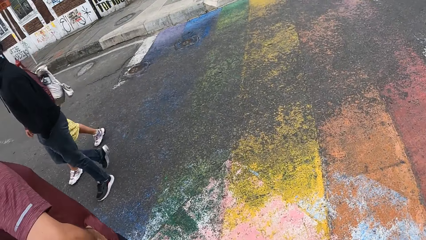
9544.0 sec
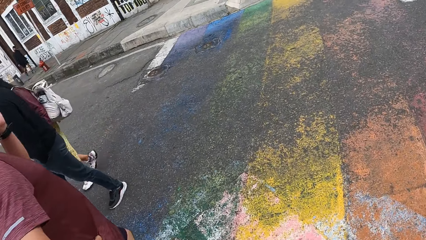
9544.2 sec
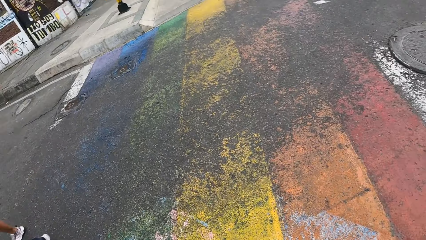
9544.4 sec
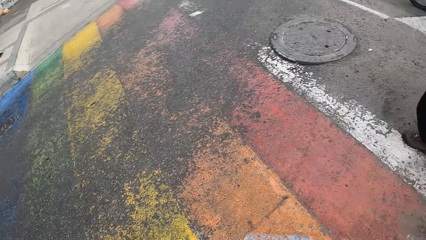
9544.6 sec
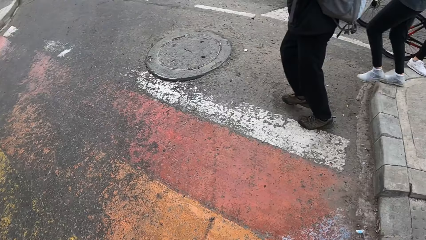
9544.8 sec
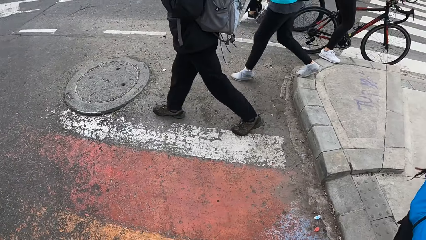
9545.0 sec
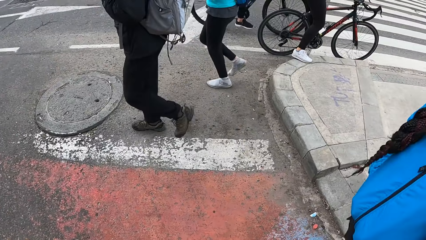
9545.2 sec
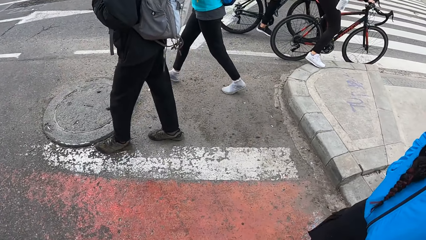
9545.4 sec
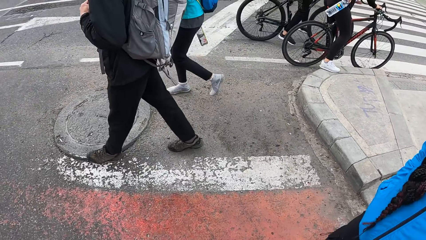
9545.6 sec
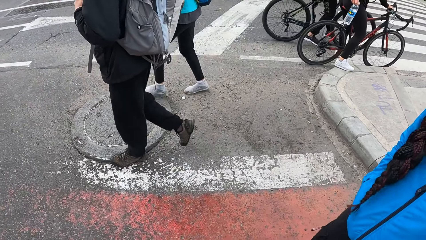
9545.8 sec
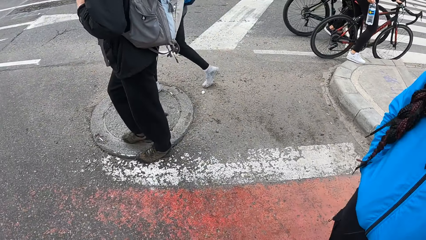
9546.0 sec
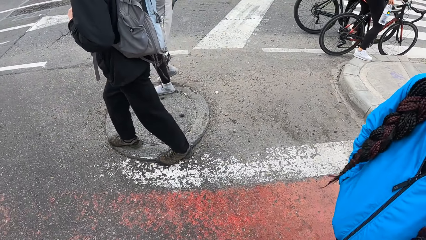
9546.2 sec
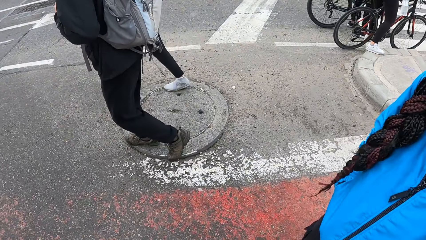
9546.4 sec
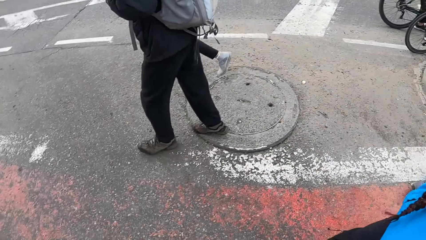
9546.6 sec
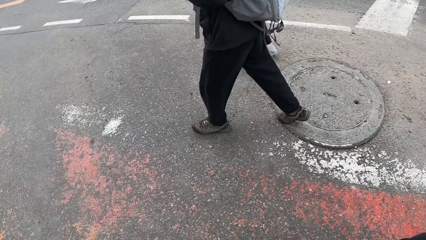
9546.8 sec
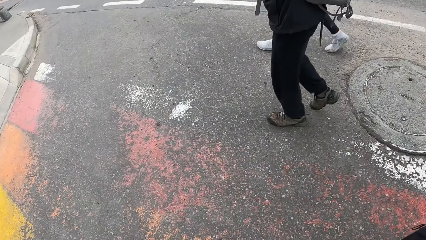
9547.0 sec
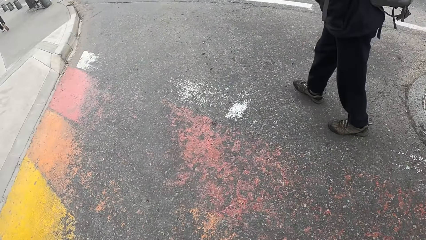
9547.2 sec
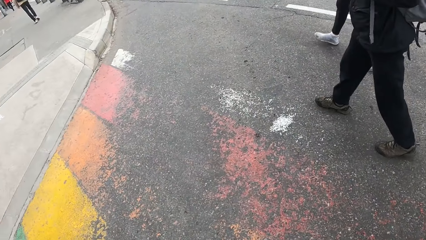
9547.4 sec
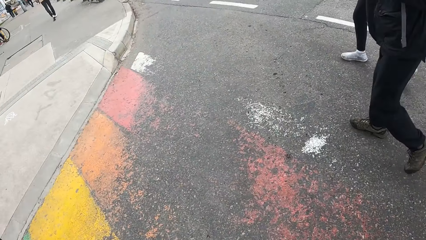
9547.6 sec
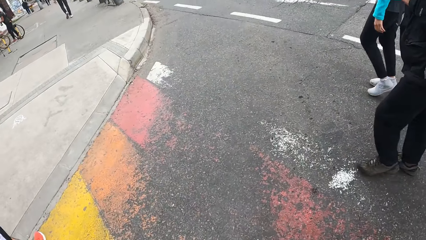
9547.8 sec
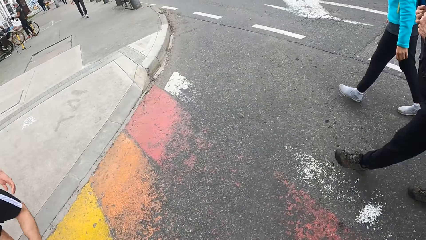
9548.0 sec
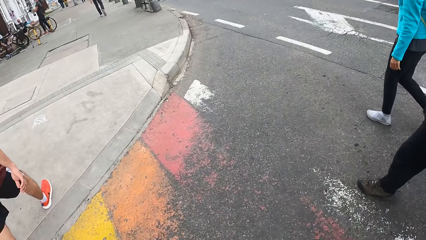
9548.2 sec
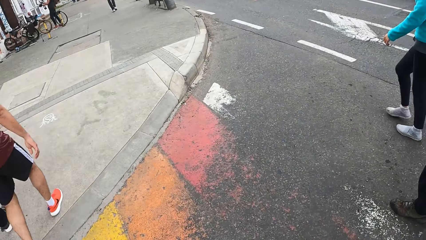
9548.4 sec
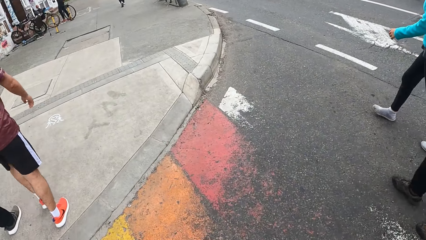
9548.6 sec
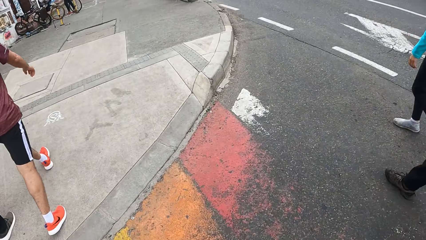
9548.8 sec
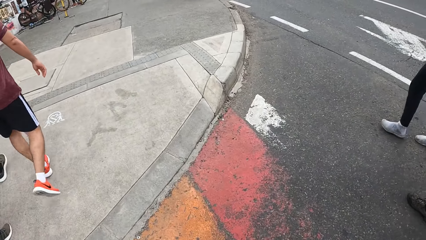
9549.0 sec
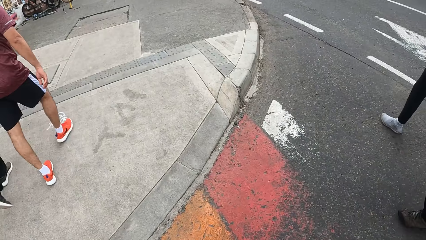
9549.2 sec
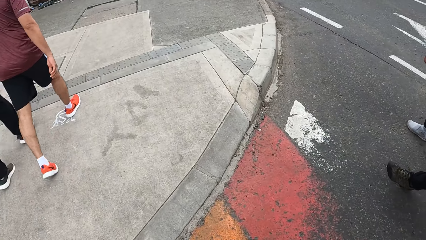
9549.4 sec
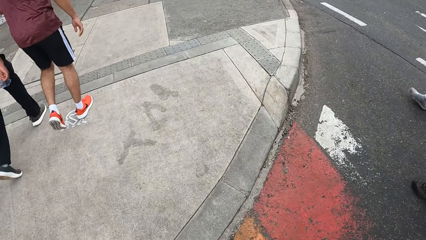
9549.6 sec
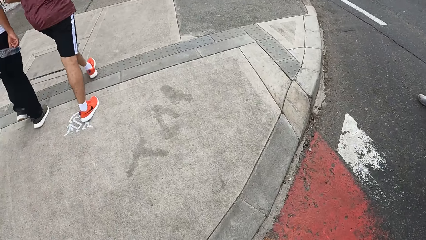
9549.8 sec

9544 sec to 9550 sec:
The camera wearer walks on the street.

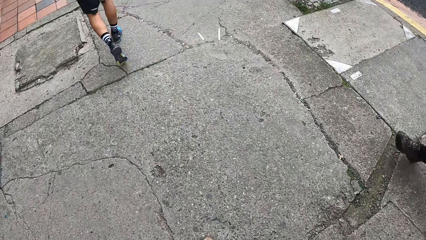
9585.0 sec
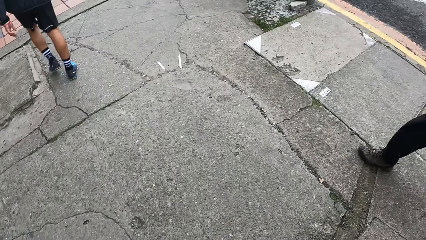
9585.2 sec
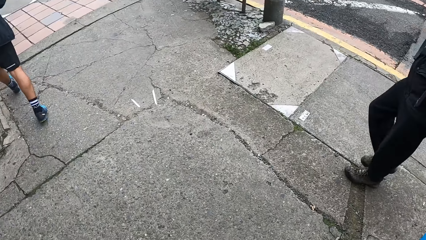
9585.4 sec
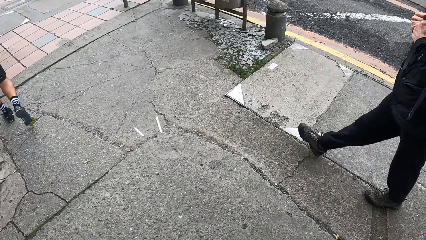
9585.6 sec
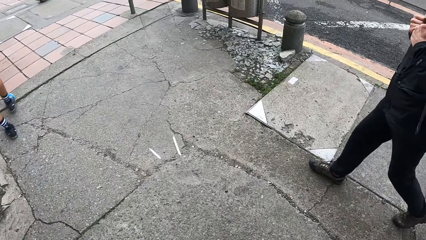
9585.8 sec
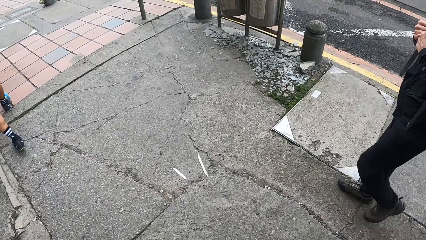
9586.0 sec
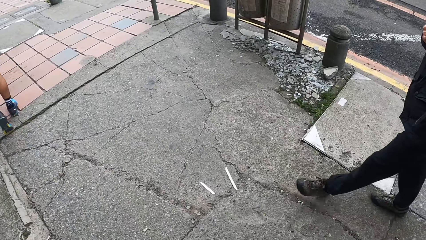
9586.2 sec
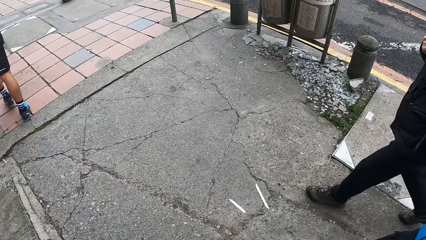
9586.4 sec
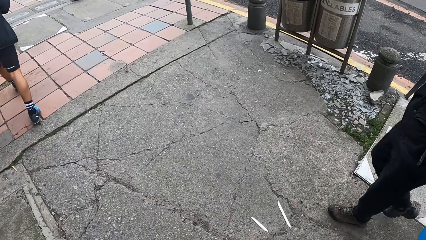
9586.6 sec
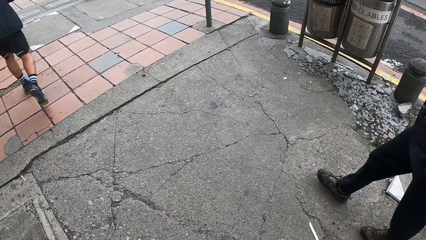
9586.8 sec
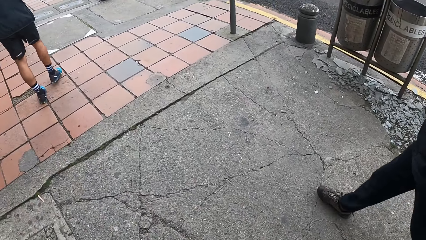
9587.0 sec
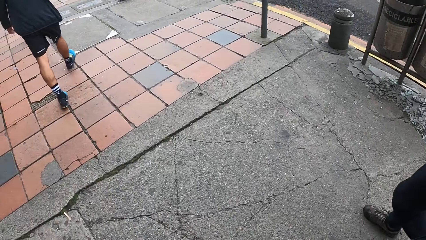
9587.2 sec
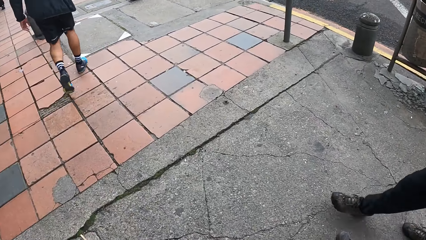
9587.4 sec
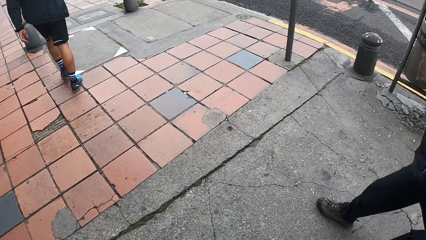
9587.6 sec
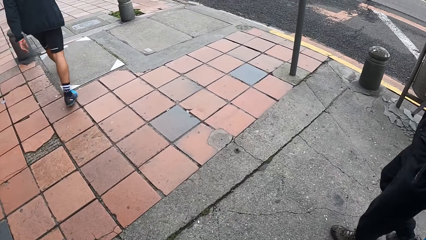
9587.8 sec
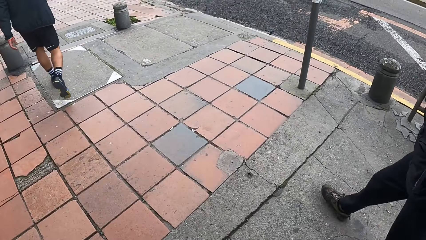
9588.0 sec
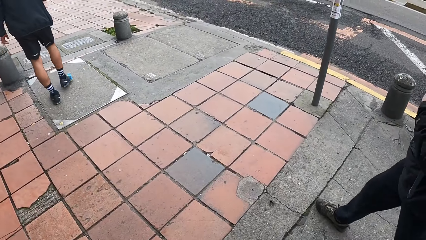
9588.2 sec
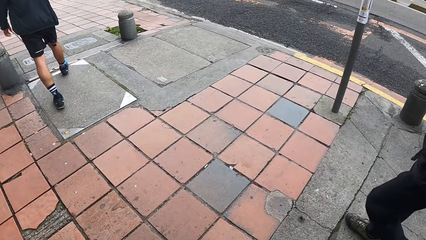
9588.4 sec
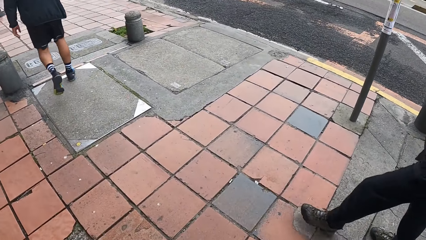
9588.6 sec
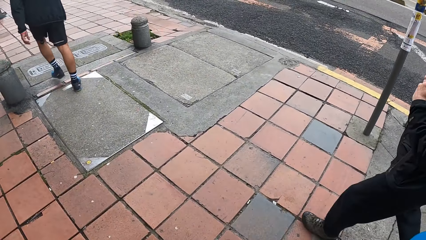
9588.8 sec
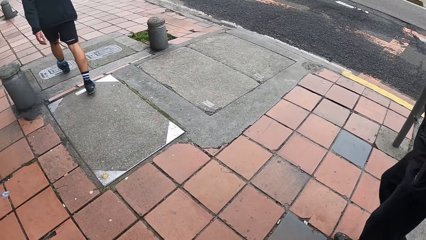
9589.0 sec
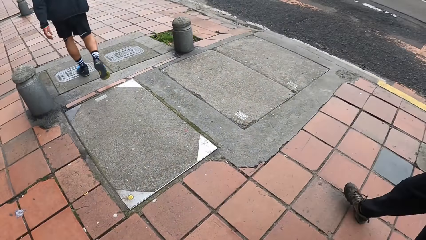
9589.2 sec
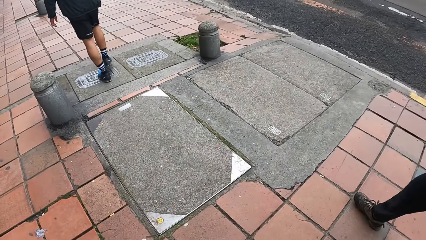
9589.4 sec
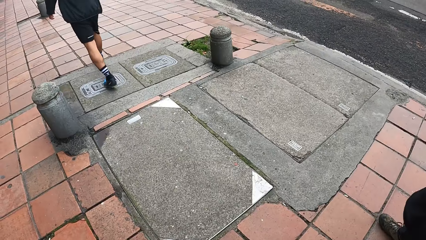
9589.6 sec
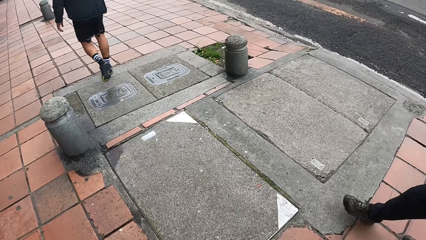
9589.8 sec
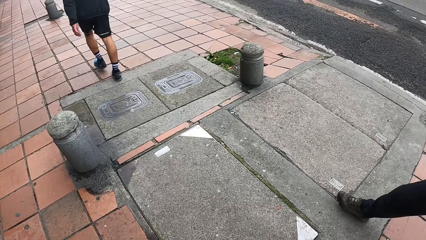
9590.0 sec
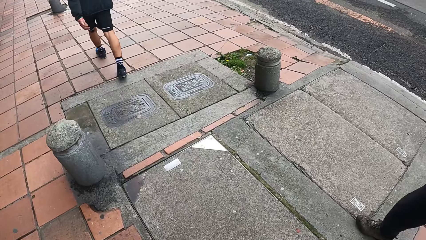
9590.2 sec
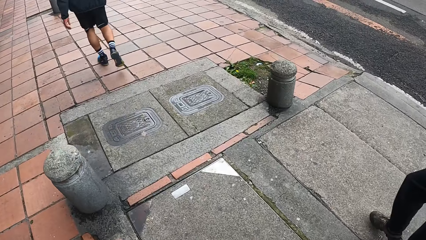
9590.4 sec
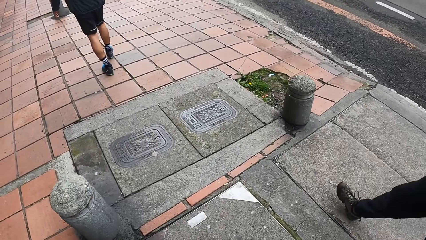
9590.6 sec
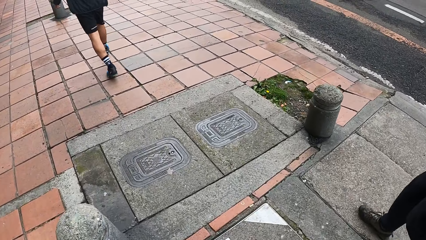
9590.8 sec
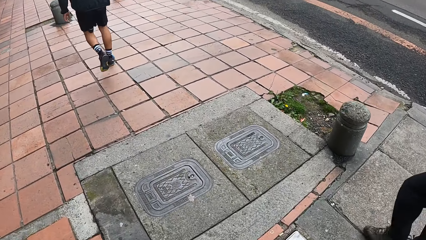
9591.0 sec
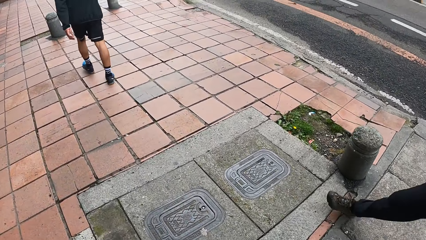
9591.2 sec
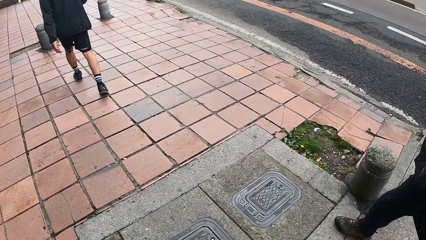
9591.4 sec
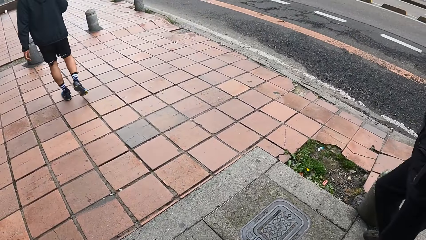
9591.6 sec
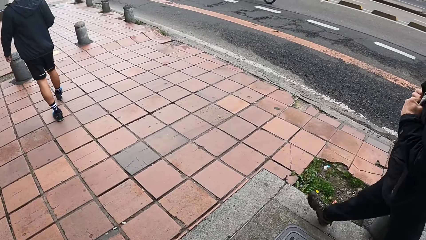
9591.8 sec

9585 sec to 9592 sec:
The camera wearer walks around.

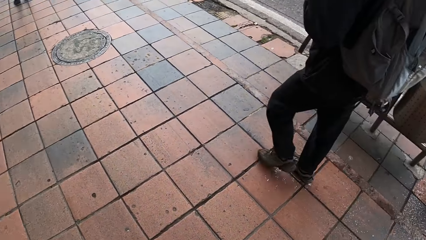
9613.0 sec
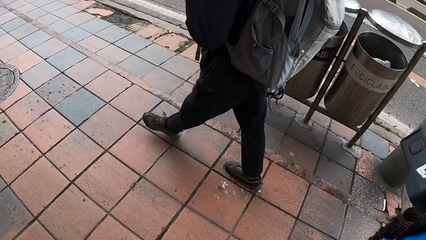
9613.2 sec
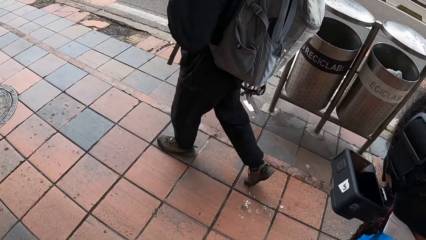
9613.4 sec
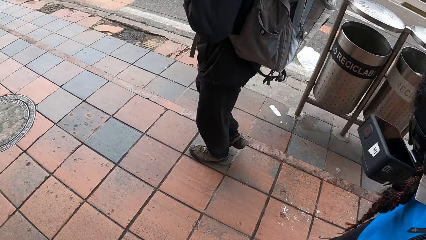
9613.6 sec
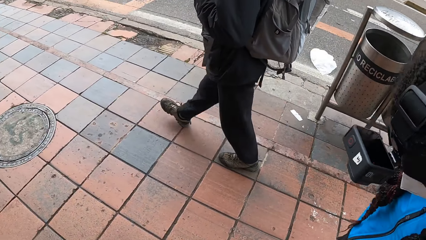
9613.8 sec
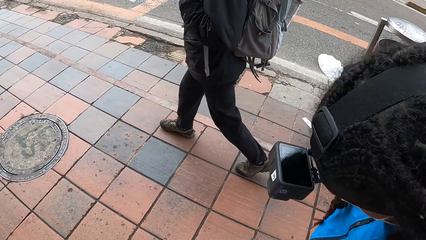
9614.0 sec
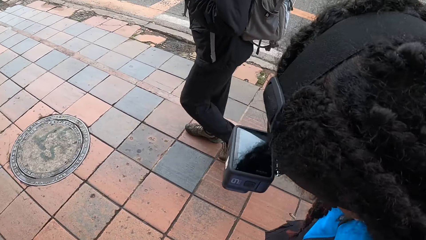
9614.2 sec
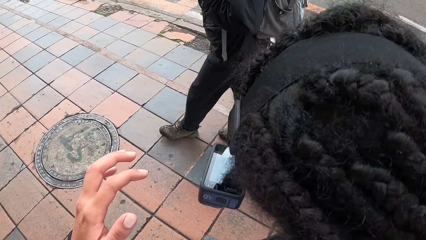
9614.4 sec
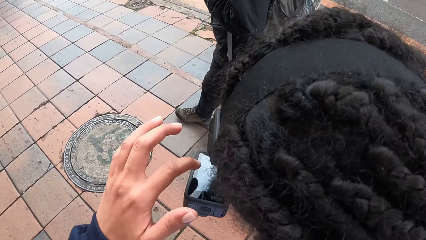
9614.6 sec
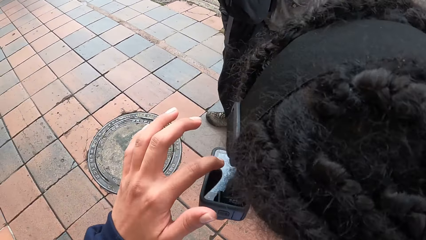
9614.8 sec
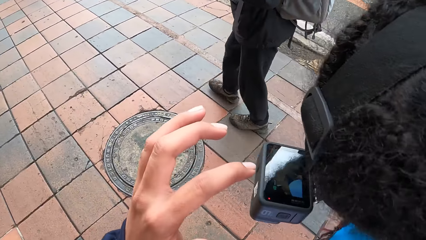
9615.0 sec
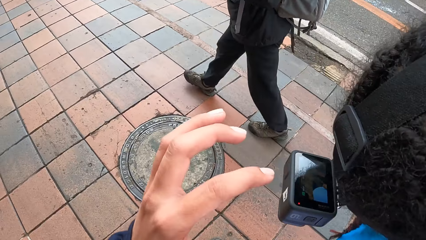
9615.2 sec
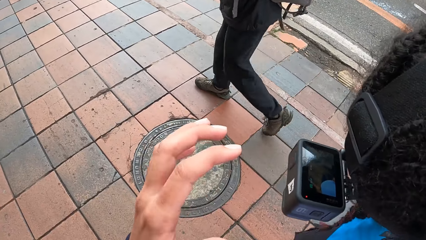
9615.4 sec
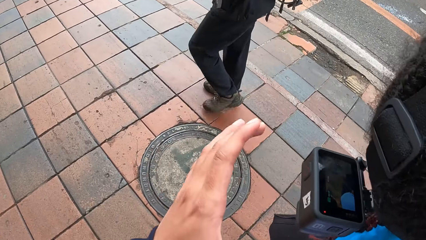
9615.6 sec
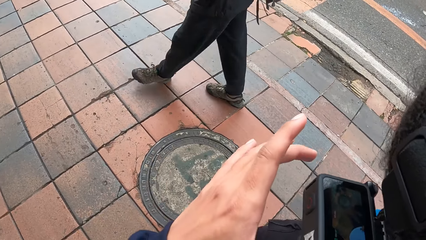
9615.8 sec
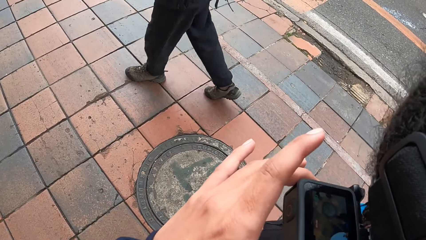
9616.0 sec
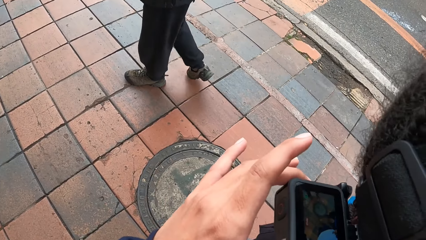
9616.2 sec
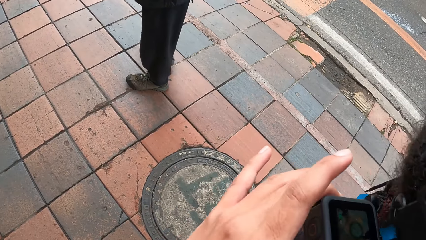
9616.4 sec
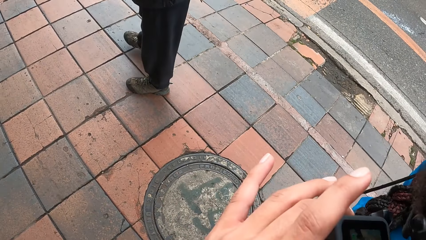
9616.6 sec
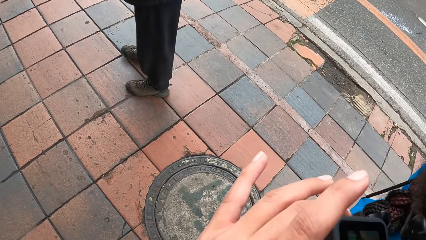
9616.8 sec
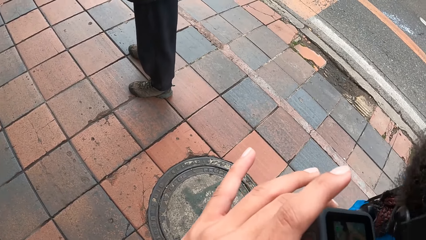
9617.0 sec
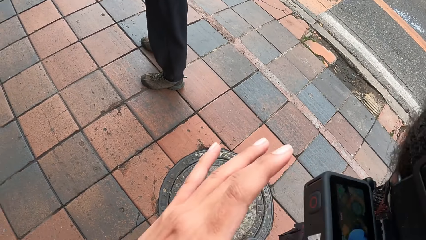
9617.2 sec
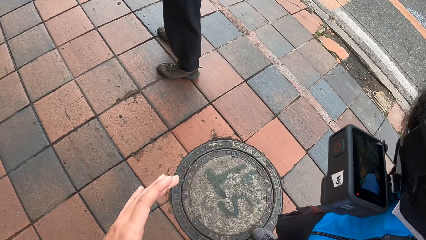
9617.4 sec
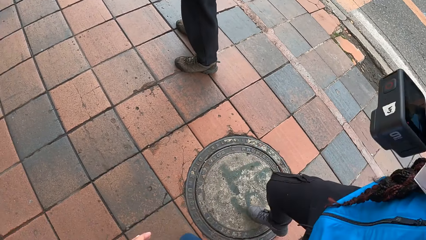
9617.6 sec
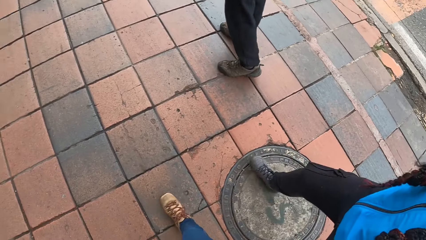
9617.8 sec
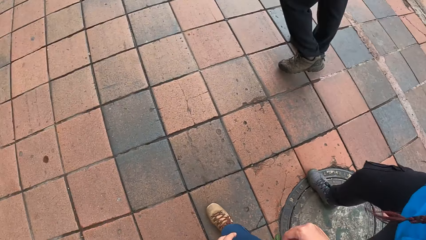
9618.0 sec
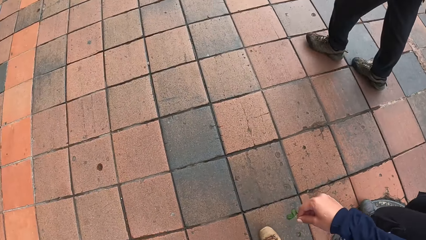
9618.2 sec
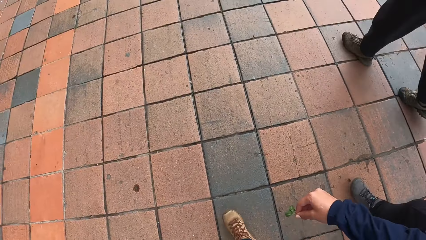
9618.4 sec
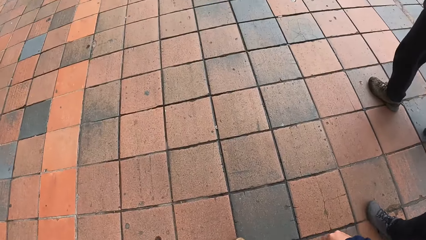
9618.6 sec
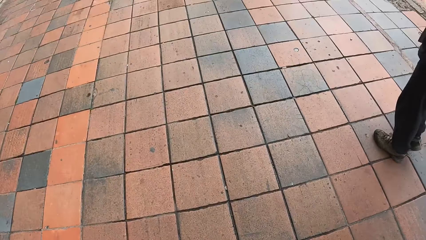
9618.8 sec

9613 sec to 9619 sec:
The camera wearer adjusts a woman's camera with her left hand. She stops, operates the camera. She walks around.
